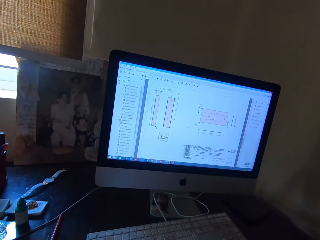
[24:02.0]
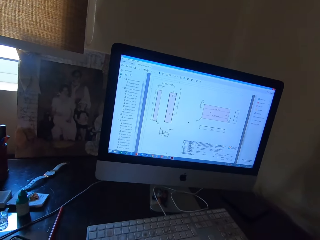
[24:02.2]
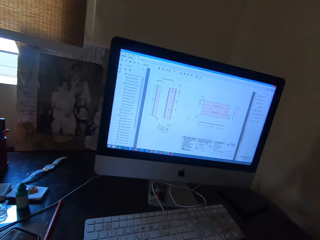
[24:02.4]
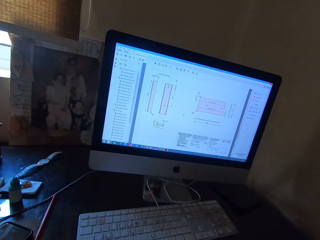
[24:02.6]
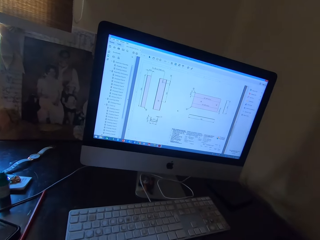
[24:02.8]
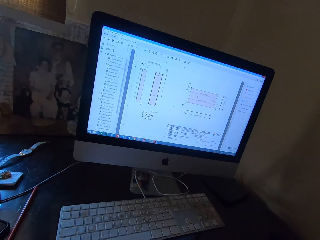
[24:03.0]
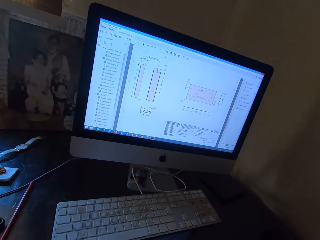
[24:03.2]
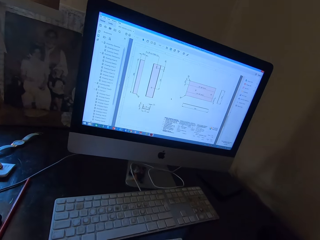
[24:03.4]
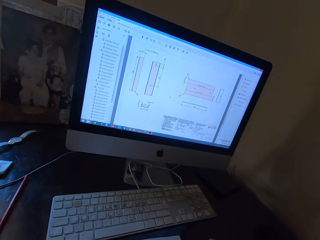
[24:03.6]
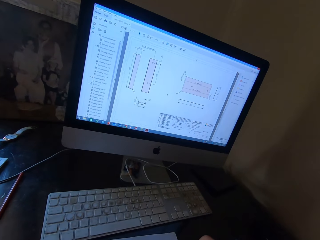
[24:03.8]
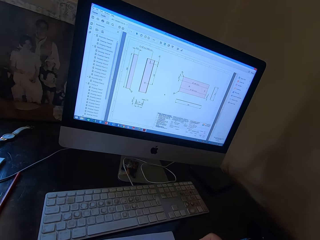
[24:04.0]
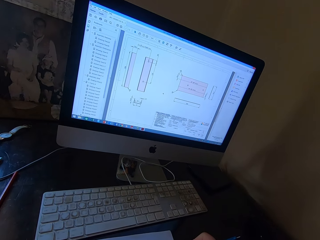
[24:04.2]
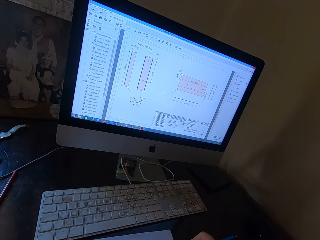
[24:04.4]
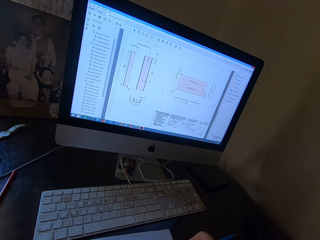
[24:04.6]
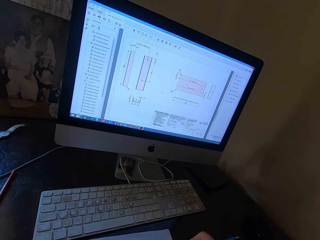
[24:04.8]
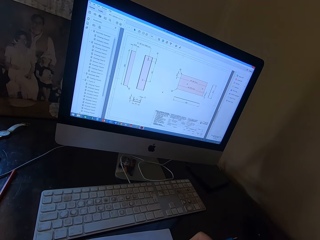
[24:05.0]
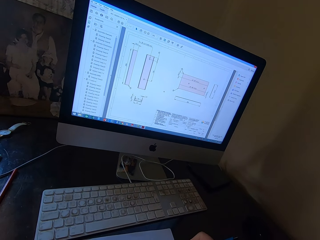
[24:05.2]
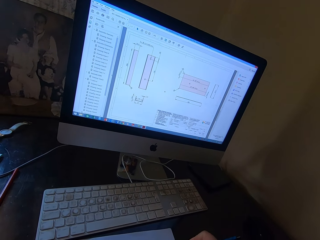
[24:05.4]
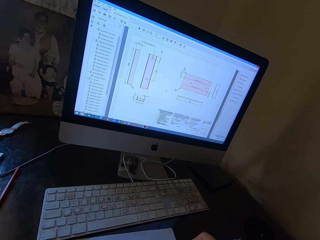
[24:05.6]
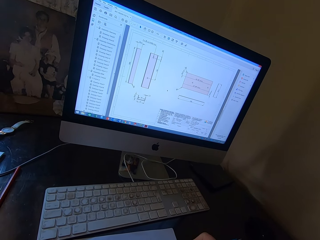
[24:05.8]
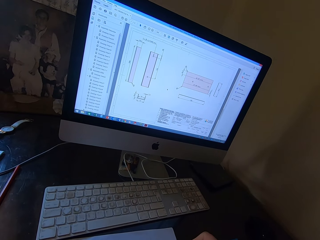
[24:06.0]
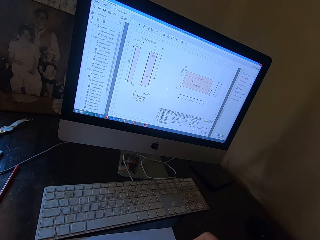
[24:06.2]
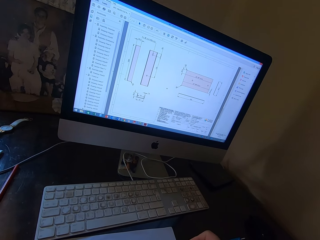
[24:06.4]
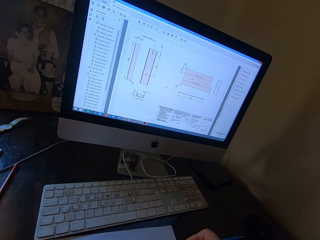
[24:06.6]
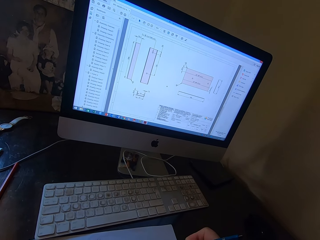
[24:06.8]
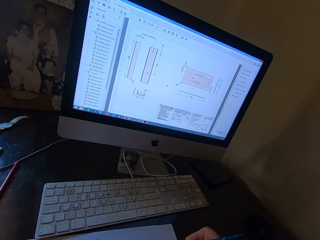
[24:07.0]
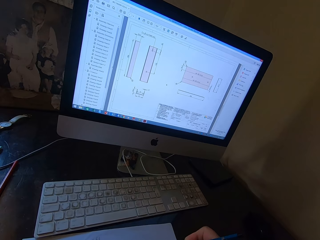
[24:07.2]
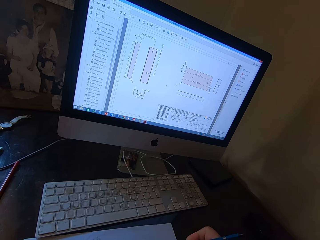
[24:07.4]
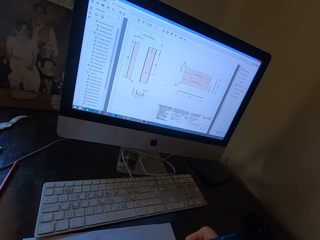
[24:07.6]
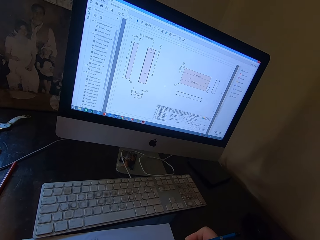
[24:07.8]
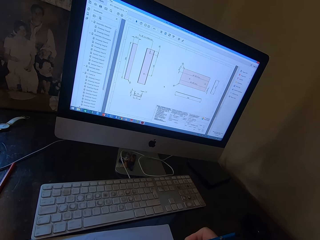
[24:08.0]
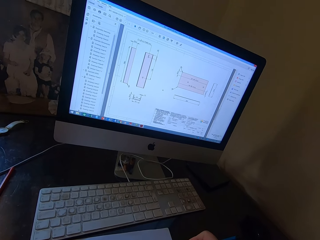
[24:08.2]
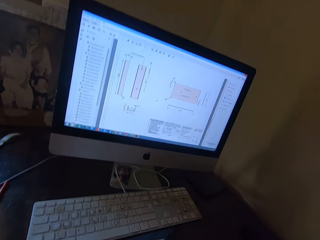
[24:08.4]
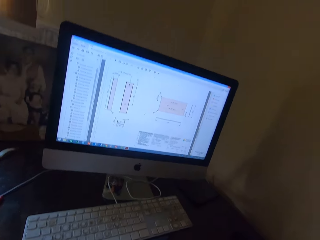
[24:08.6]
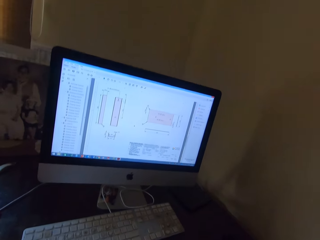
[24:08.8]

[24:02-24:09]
The camera wearer writes on a piece of paper with a blue pen in his right hand.

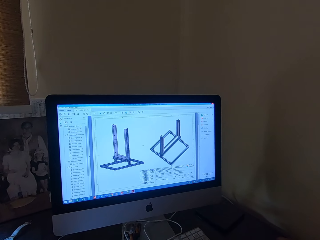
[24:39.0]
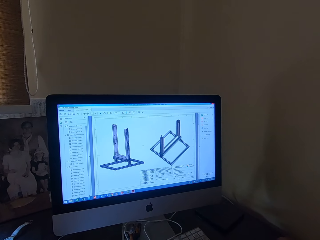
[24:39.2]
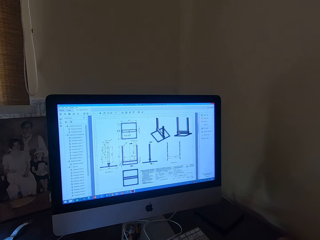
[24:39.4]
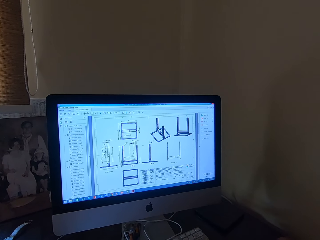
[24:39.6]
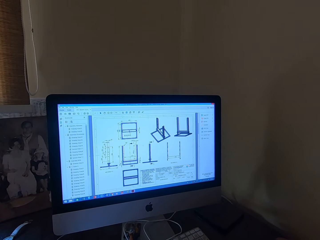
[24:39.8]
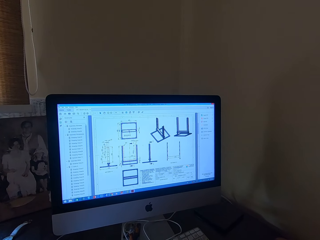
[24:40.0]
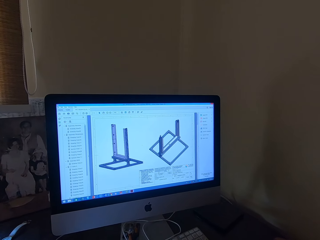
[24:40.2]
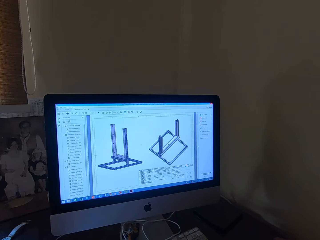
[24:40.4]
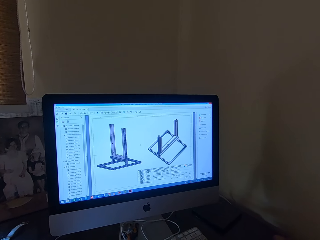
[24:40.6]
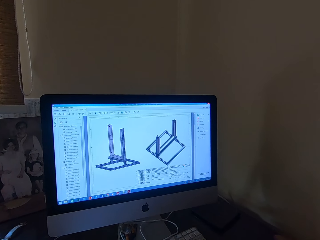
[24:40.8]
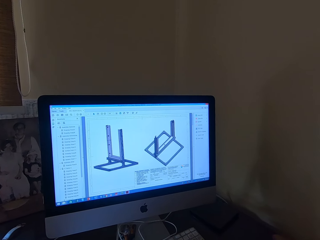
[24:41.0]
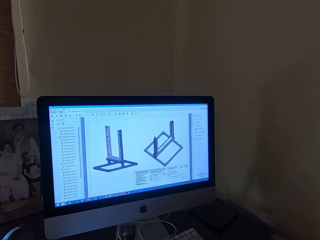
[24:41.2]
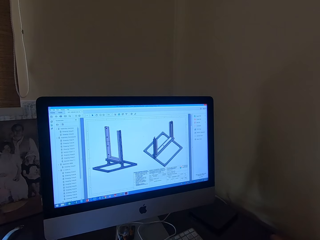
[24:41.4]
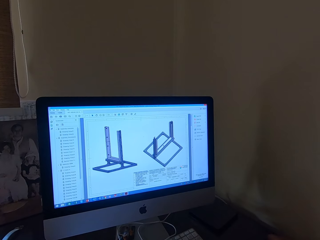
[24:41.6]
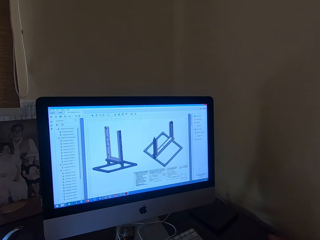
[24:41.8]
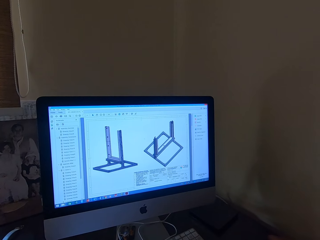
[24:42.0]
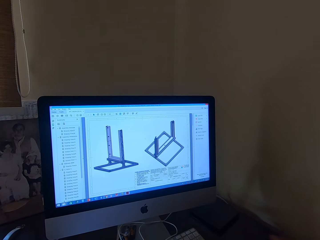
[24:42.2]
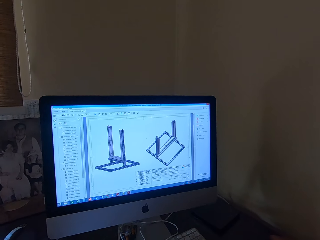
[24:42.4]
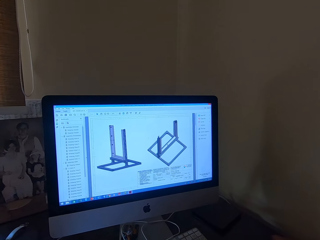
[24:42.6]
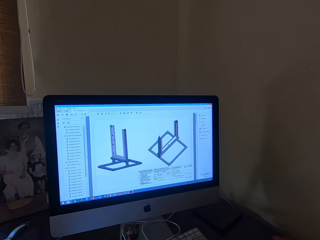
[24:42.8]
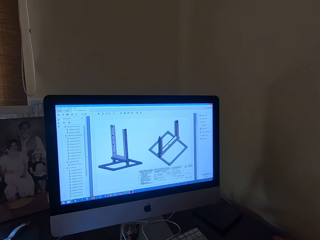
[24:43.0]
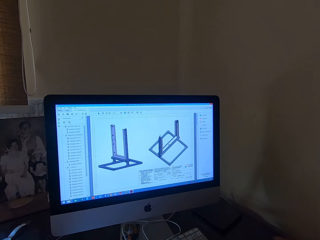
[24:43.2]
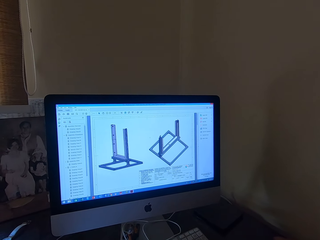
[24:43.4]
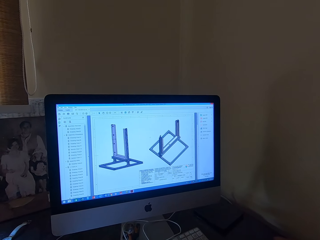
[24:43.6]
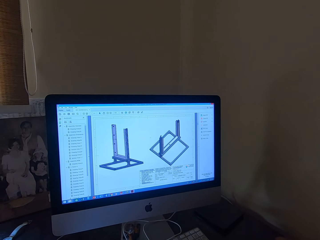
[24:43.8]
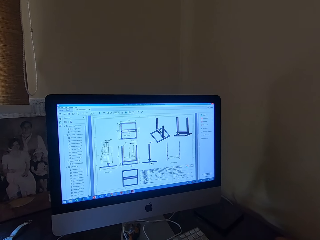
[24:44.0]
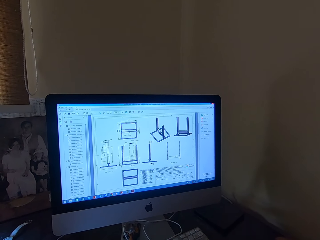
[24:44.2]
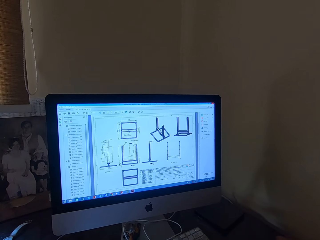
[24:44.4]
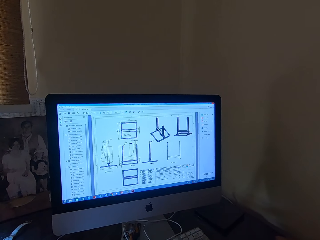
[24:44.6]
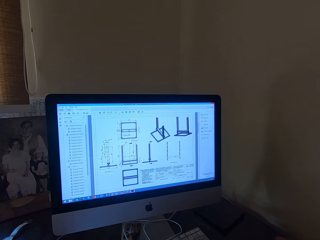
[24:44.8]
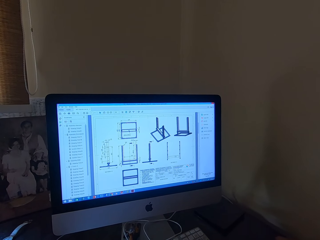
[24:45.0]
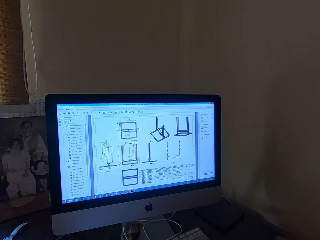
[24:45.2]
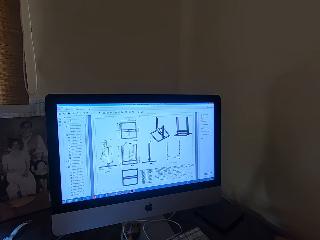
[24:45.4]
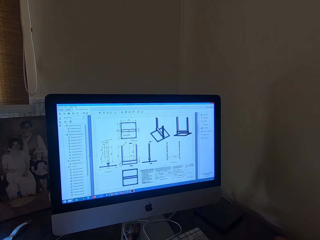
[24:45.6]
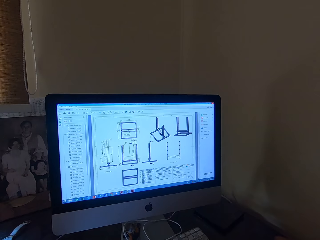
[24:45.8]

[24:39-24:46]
The camera wearer operates a computer with a mouse in his right hand.

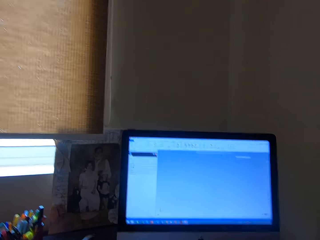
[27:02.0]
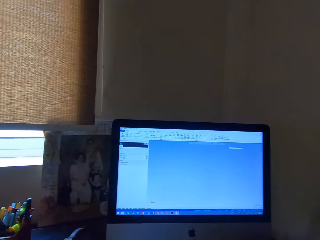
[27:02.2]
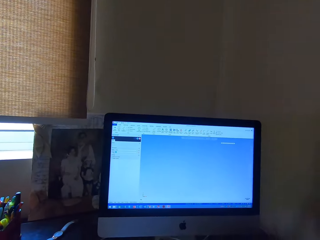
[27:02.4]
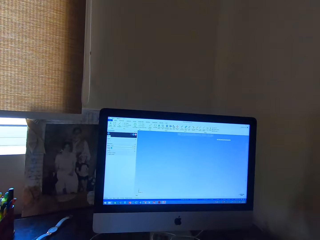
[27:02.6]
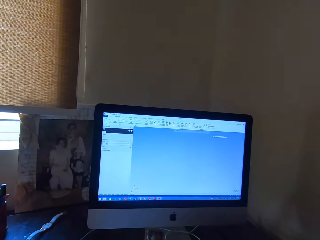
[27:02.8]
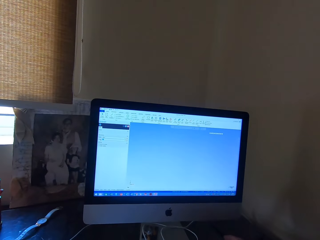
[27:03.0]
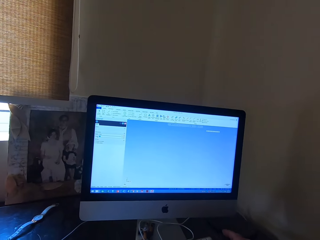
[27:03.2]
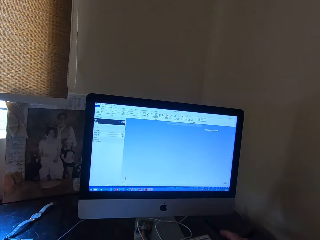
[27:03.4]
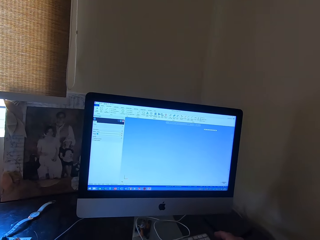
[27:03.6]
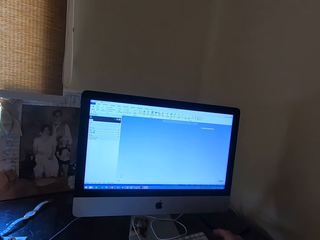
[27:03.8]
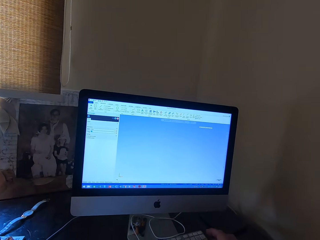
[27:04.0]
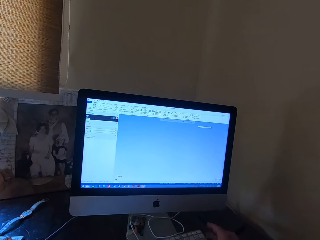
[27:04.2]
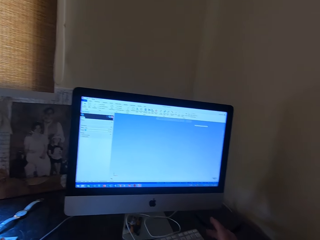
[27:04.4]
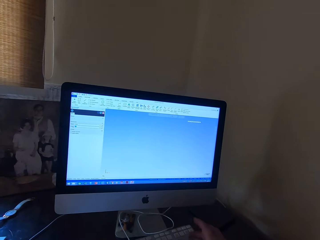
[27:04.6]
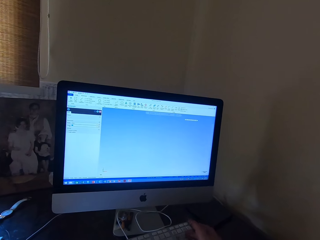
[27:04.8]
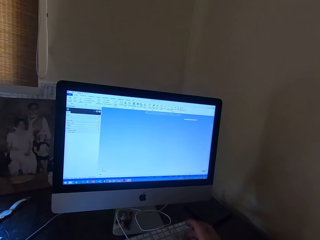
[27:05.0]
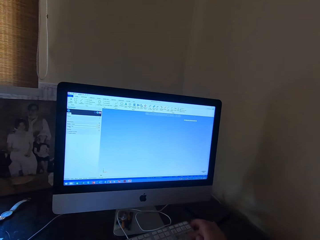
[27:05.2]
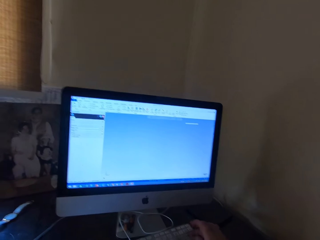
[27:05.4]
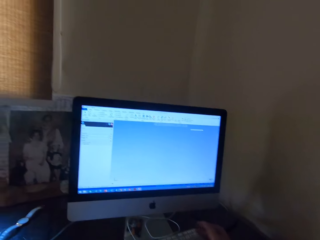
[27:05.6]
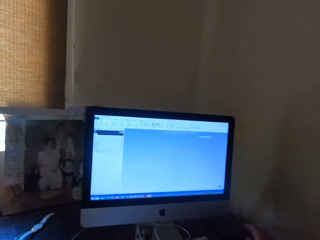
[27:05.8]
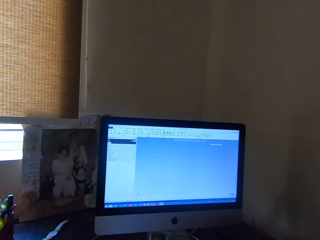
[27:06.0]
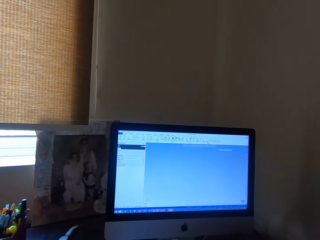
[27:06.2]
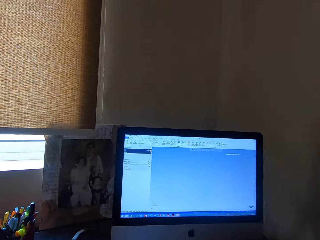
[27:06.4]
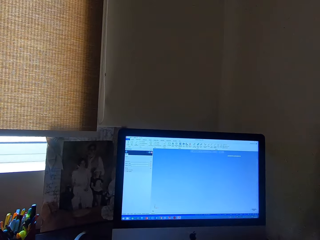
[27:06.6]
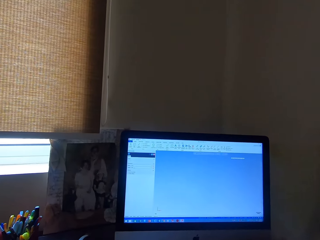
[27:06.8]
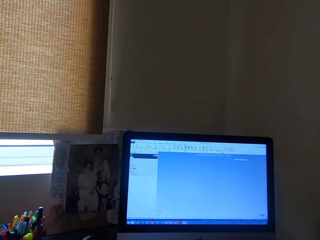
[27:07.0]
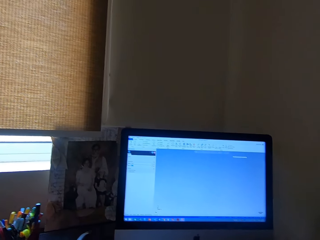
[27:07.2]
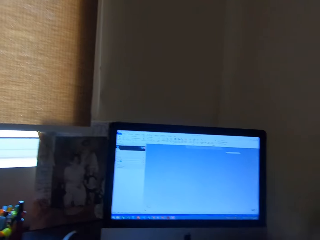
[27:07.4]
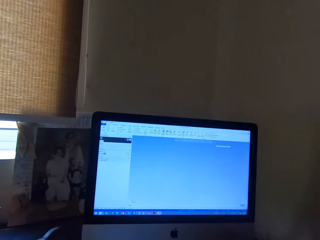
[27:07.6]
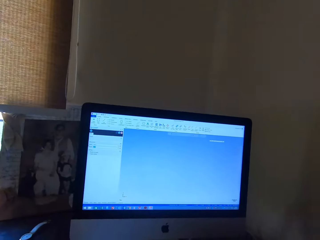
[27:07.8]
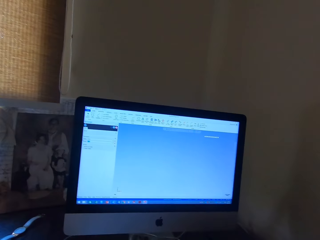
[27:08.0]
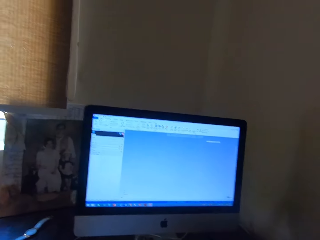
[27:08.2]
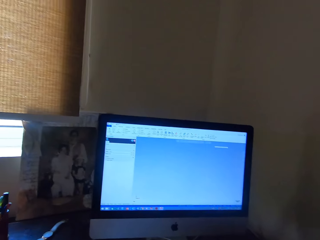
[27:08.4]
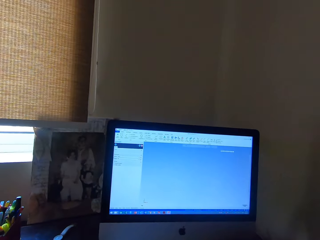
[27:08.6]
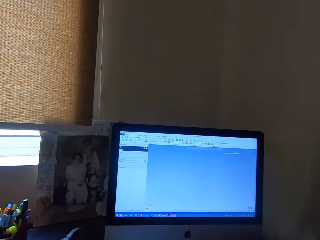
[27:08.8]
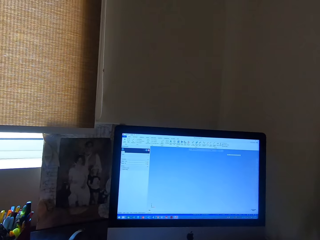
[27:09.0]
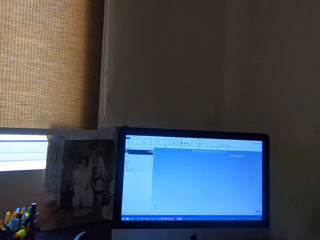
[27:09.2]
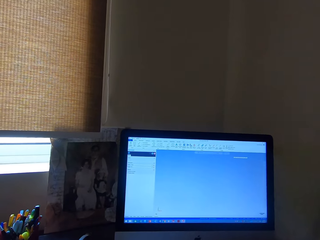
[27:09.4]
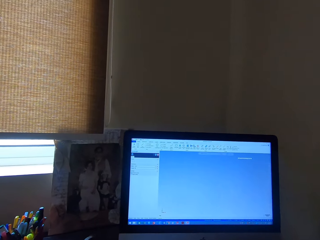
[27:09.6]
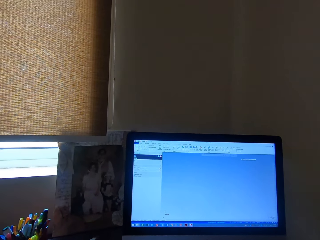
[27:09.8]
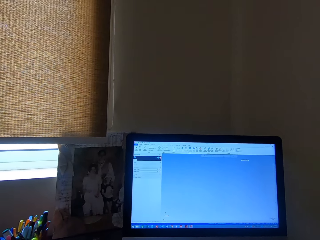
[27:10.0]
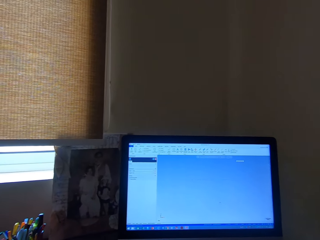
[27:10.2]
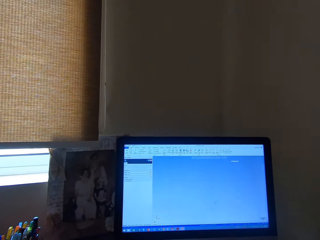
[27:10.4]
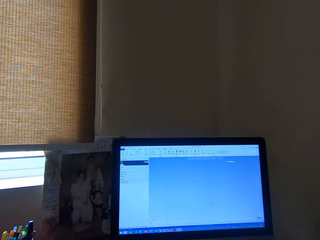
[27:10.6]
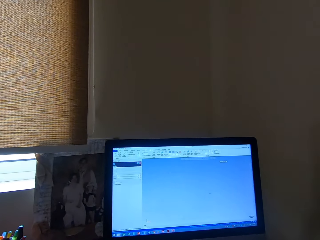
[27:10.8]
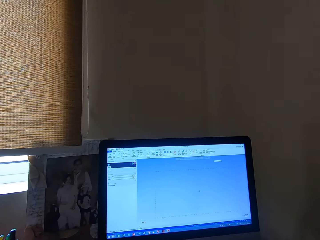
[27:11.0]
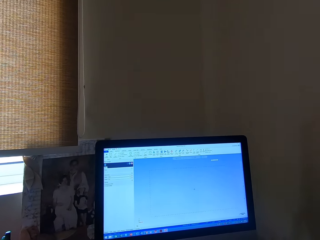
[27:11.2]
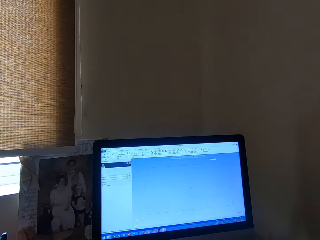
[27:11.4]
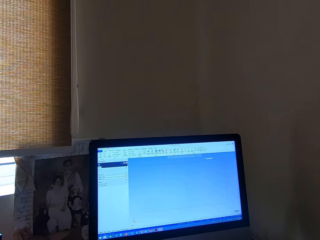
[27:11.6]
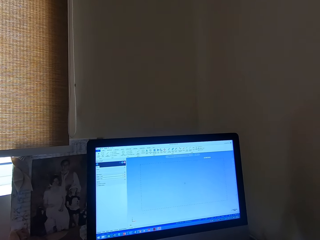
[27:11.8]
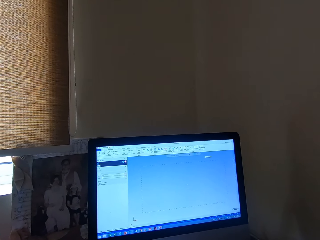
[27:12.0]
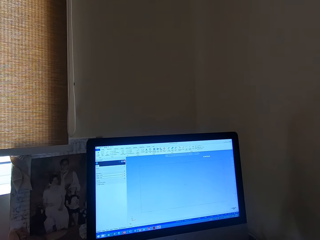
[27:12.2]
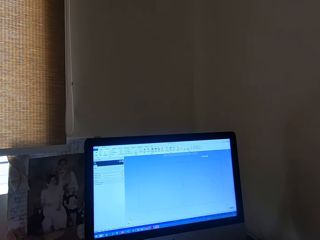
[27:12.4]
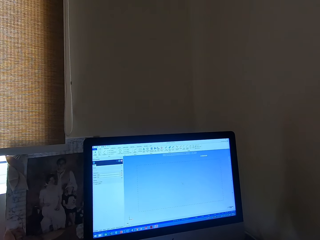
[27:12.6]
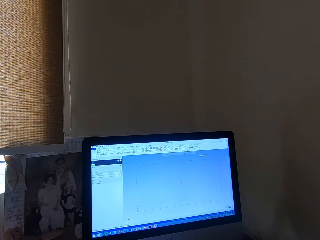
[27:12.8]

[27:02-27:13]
The camera wearer operates a computer with a keyboard with his right hand. He operates the computer with a mouse in his right hand.
